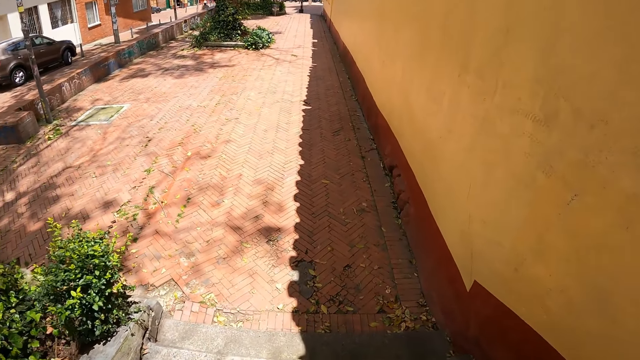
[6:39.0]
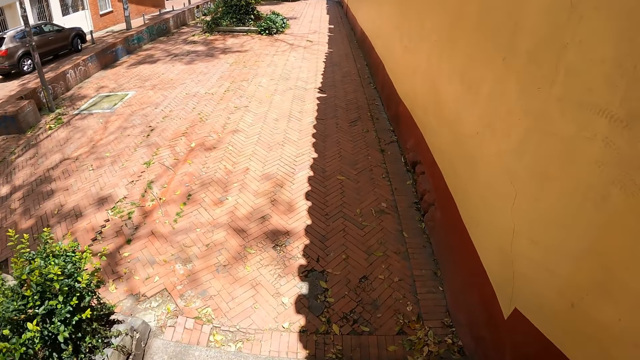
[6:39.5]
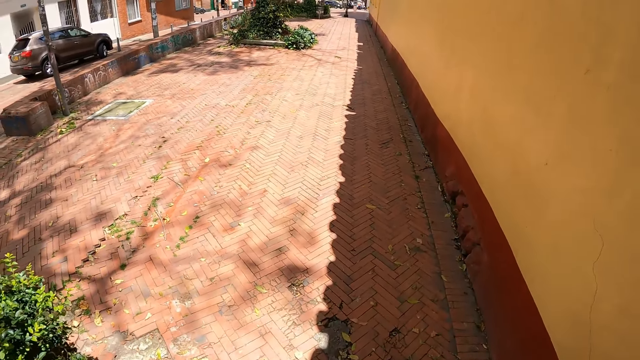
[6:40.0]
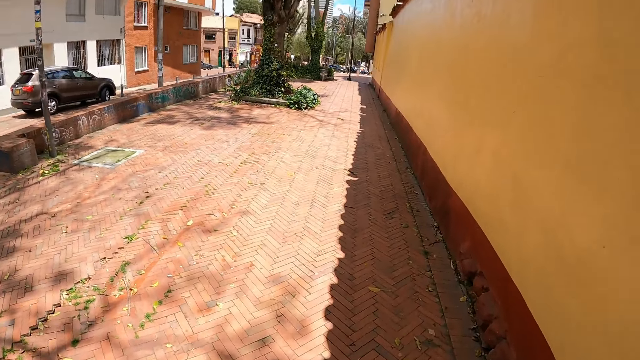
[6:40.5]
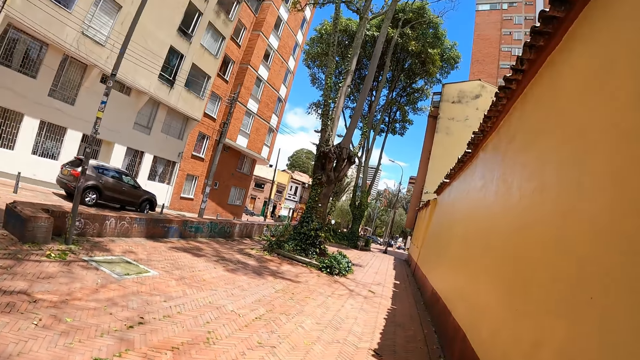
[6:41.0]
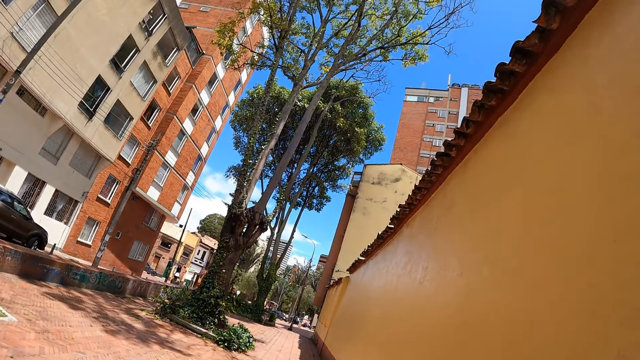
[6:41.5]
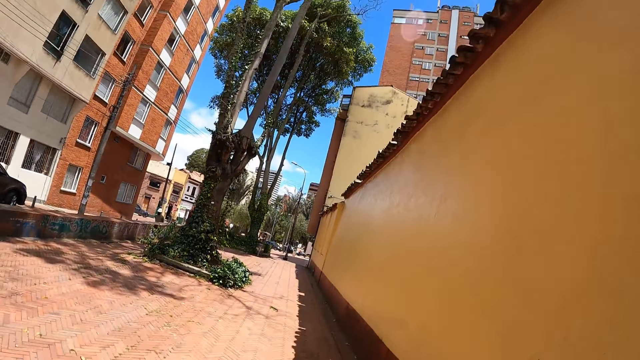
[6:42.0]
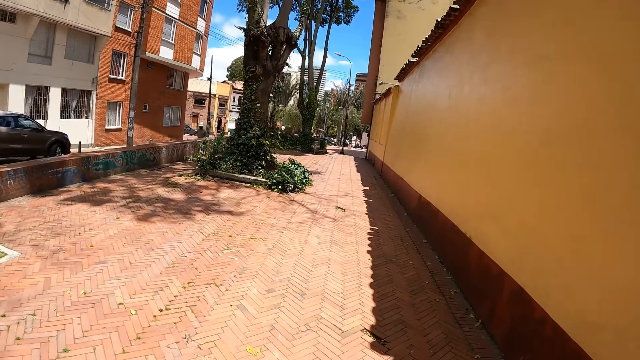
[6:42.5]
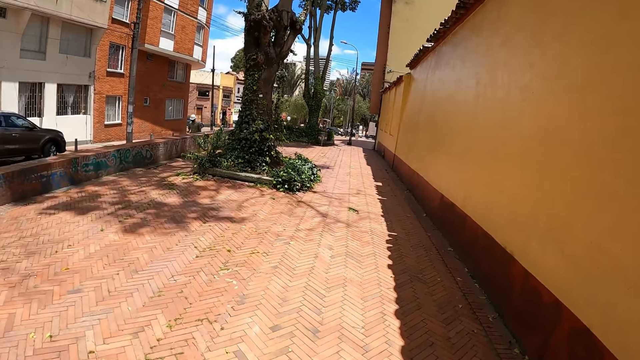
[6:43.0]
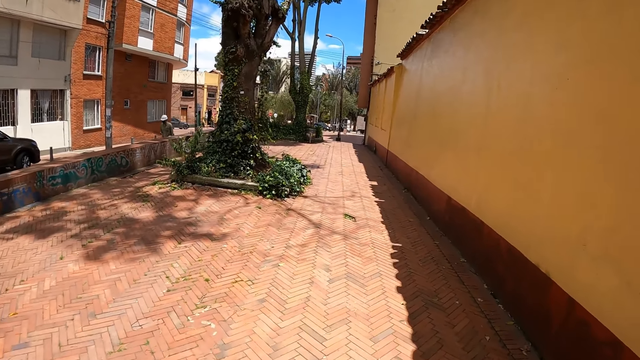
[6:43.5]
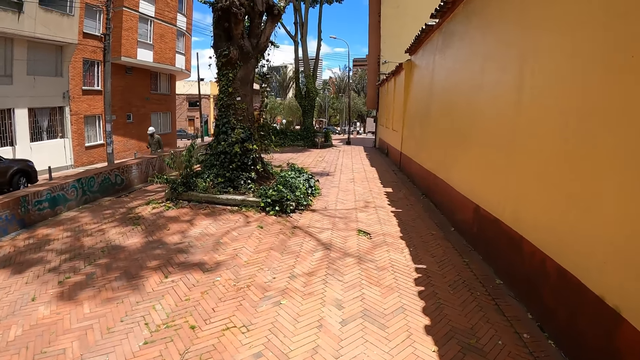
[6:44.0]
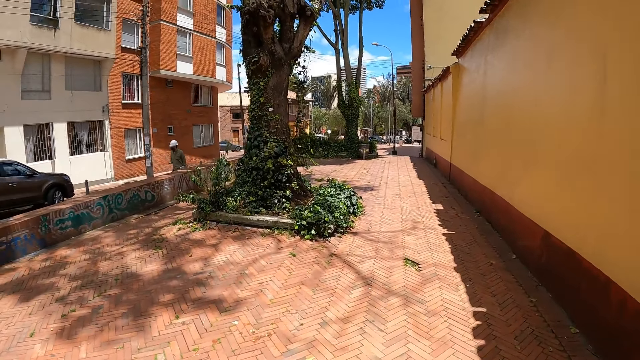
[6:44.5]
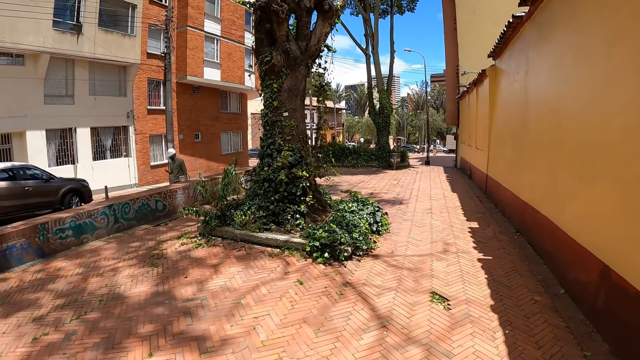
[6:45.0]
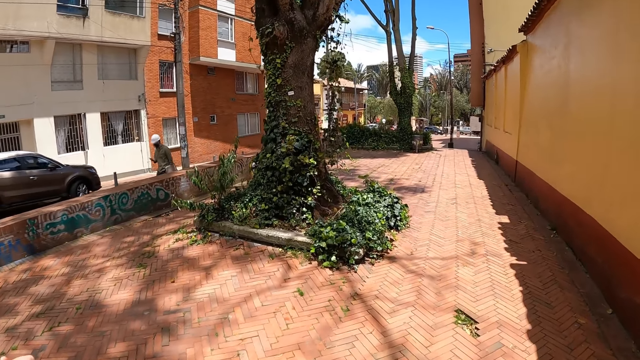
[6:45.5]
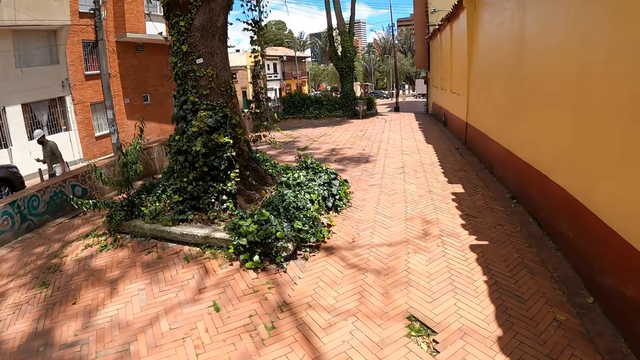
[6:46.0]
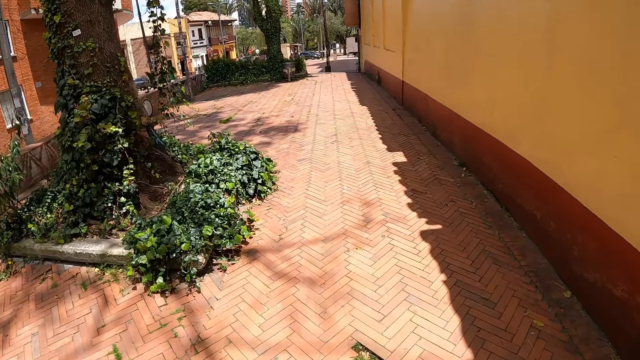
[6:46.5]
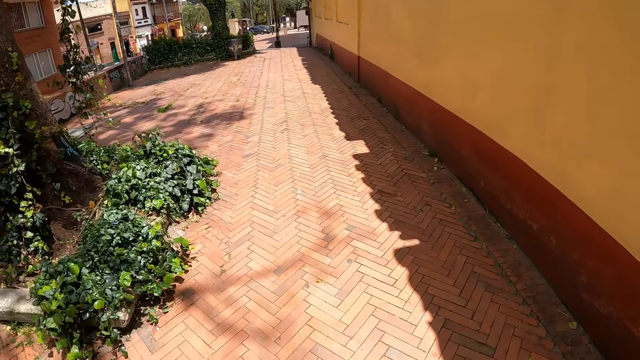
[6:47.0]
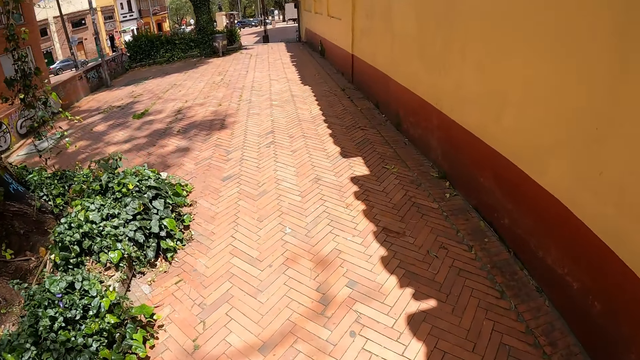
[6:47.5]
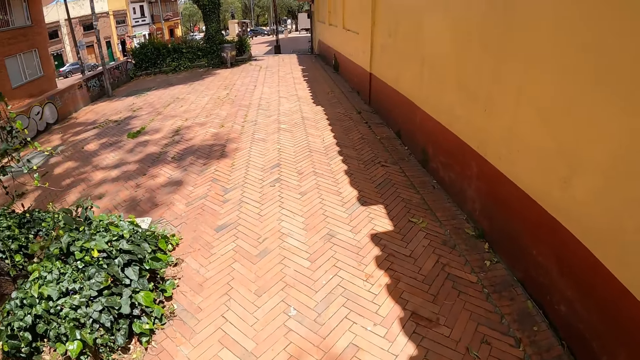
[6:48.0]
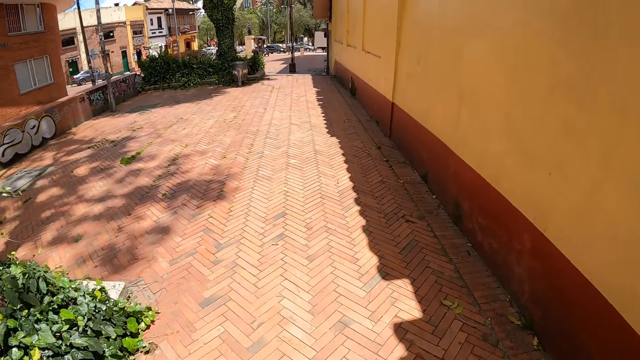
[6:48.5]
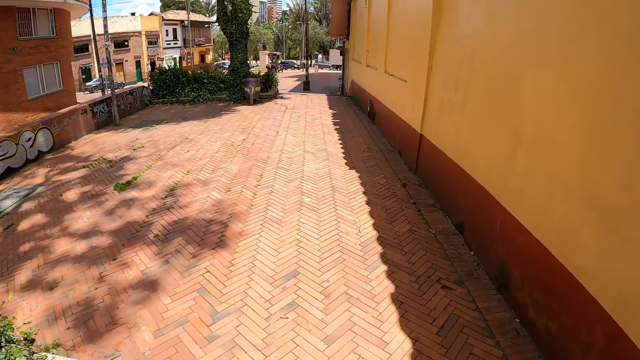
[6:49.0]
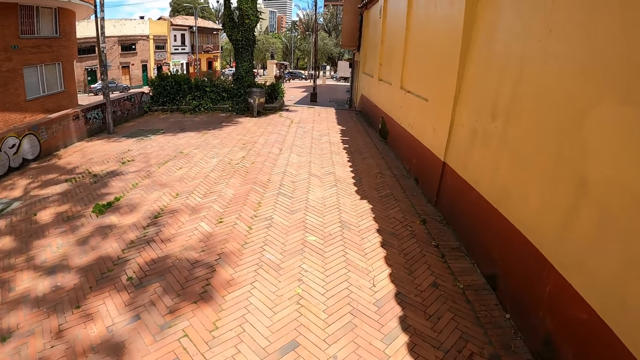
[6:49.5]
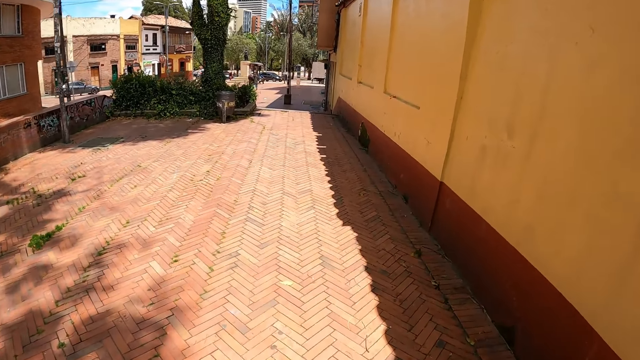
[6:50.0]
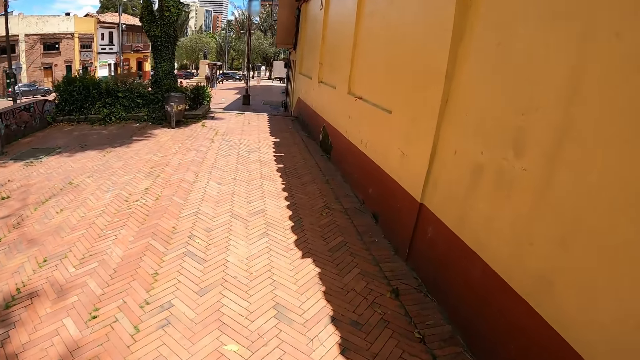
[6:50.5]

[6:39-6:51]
The camera wearer walks down the stairs. They walk on the sidewalk.

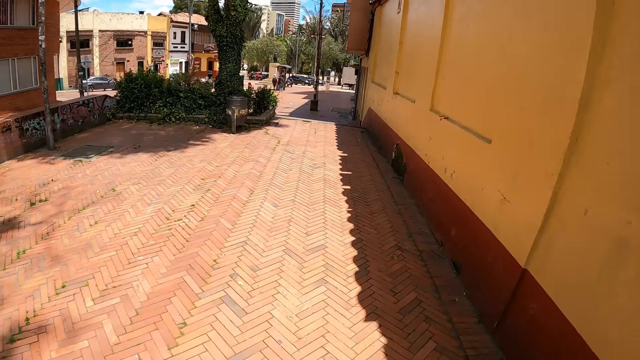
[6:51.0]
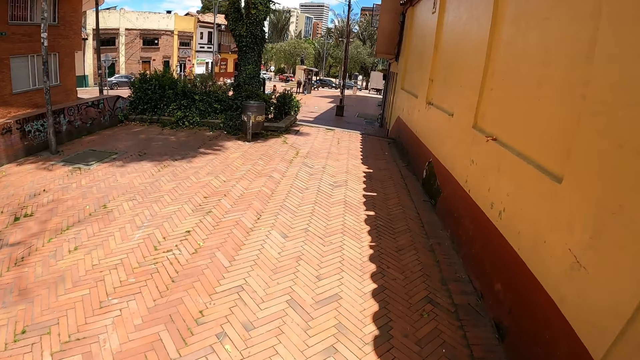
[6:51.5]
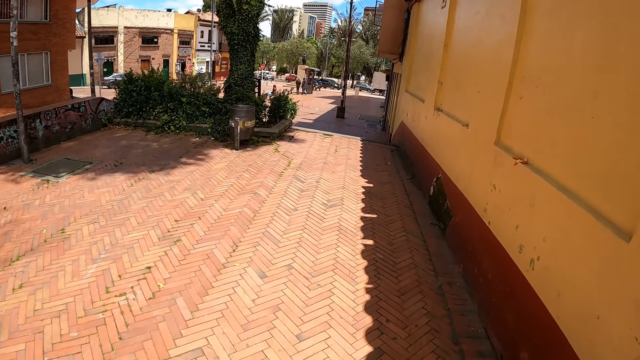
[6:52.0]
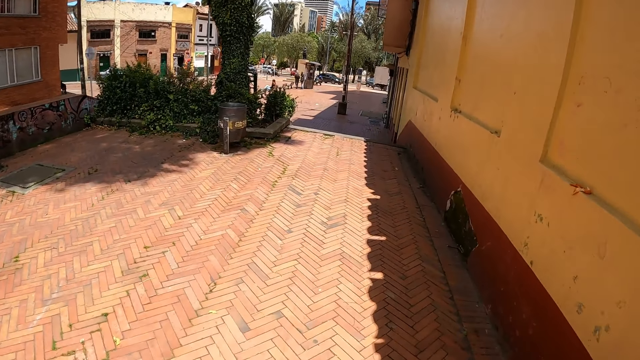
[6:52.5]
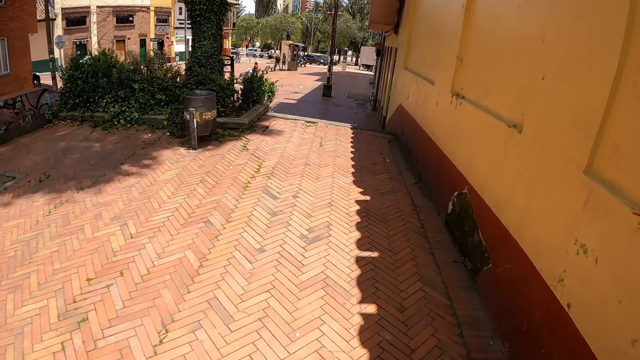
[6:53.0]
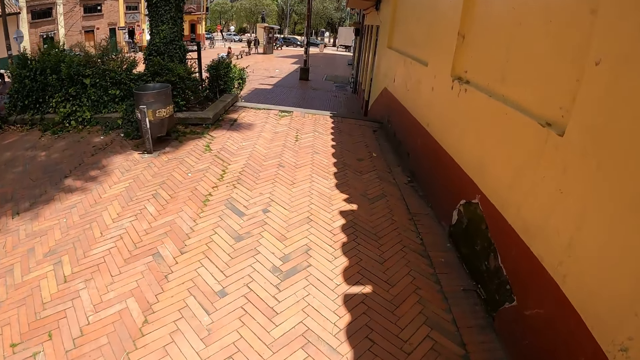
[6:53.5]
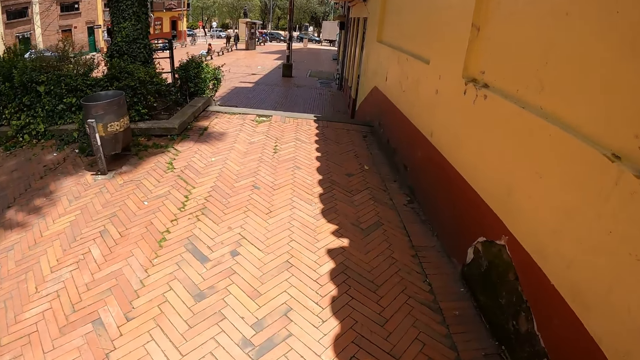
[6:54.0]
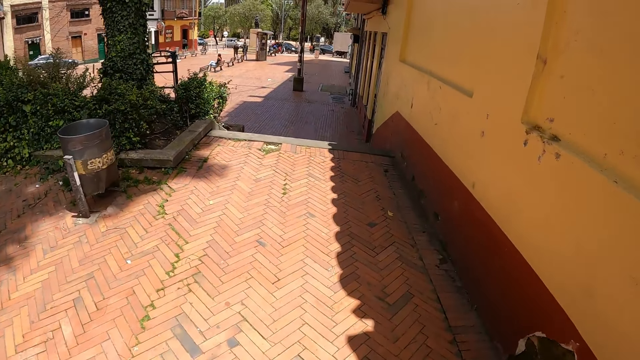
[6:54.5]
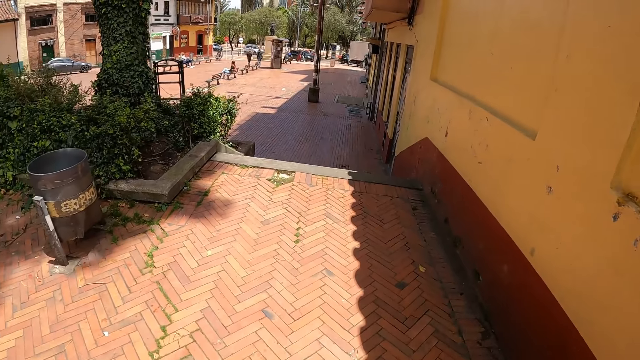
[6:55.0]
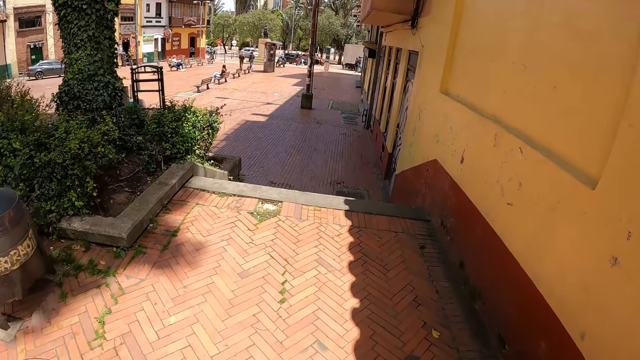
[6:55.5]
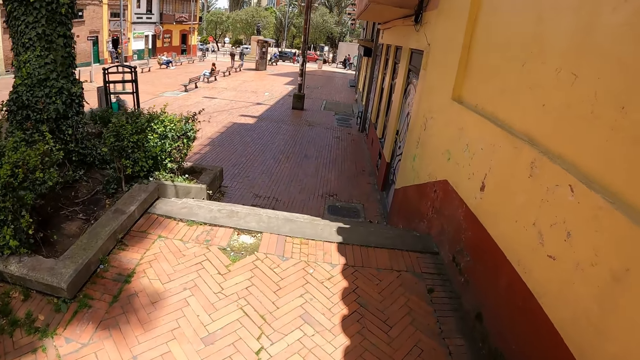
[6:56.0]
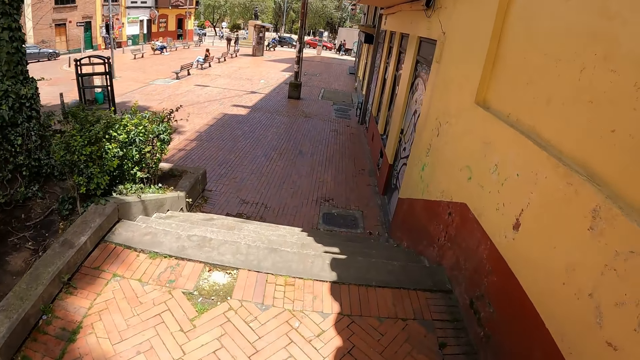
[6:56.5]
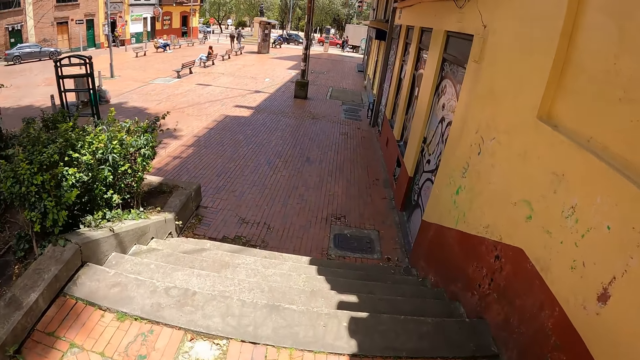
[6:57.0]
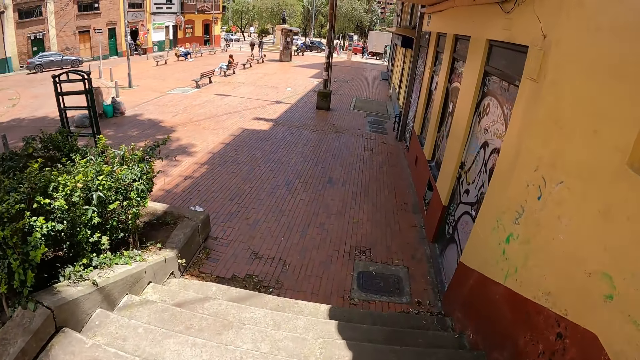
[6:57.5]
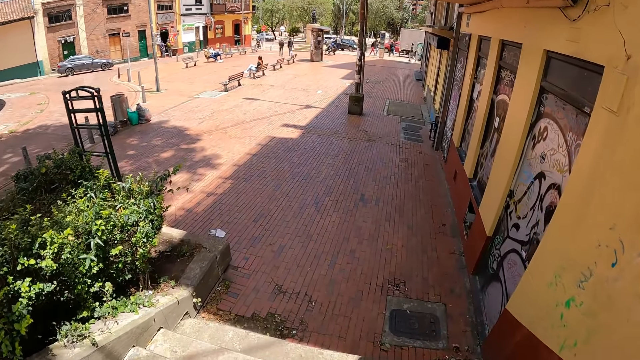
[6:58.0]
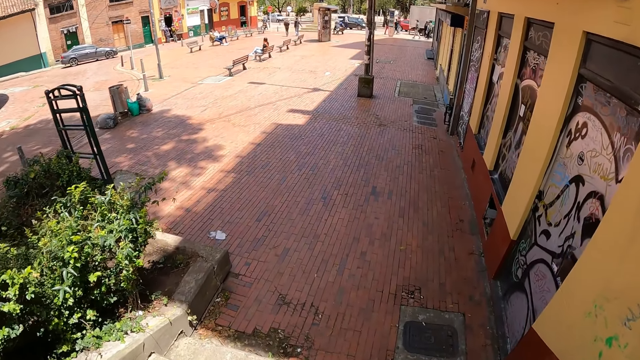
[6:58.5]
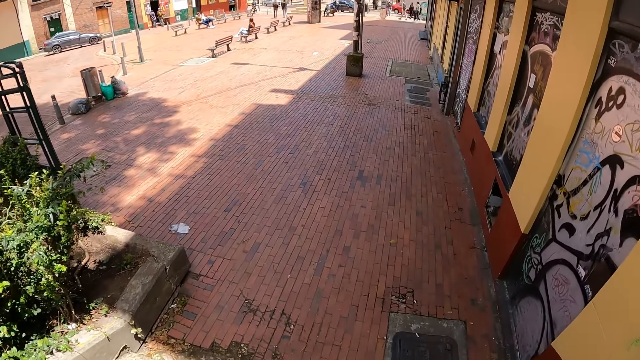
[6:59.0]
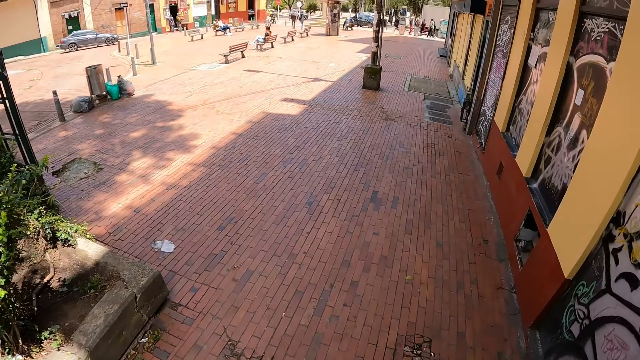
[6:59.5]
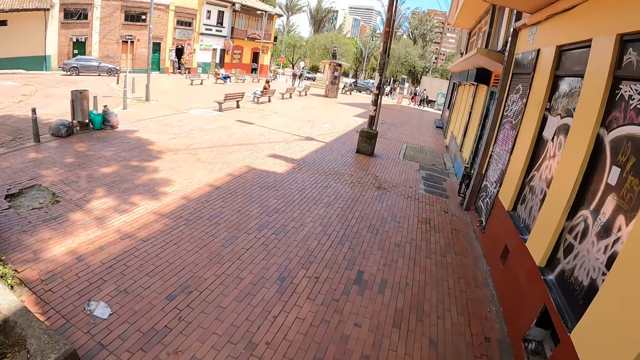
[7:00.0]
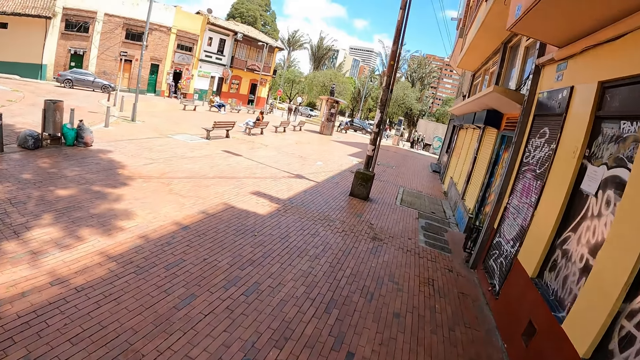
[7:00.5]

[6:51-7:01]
The camera wearer walks down the stairs.
